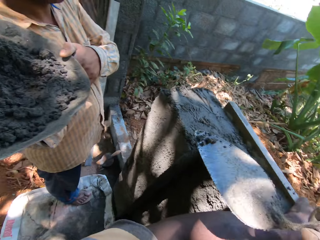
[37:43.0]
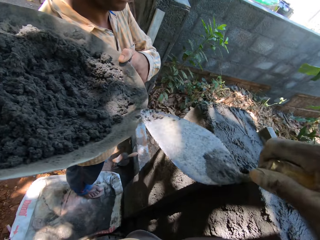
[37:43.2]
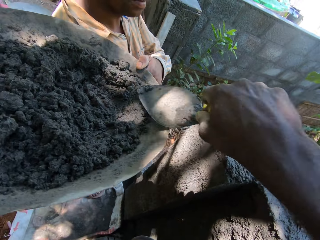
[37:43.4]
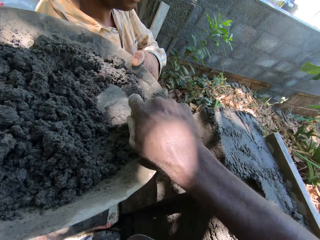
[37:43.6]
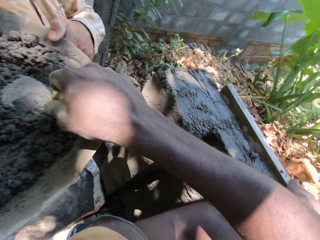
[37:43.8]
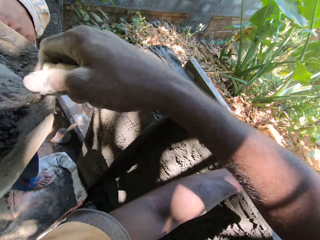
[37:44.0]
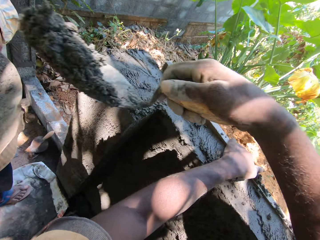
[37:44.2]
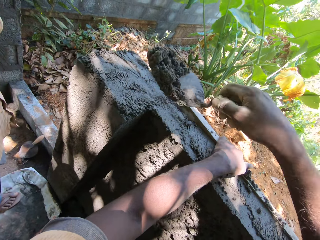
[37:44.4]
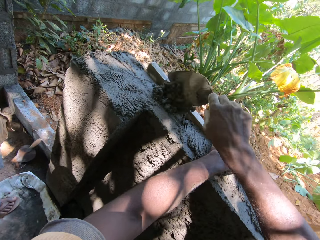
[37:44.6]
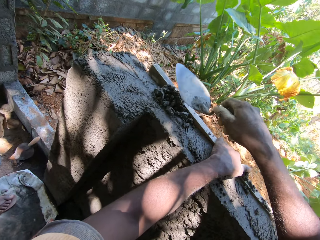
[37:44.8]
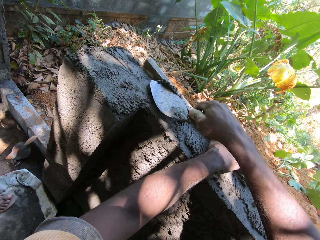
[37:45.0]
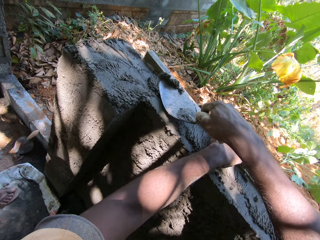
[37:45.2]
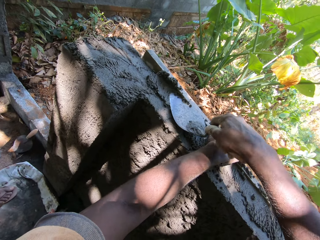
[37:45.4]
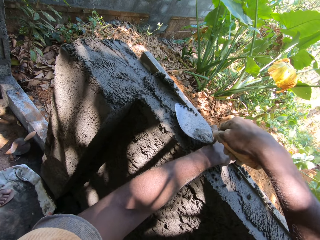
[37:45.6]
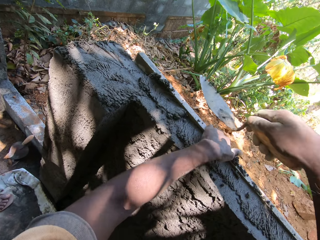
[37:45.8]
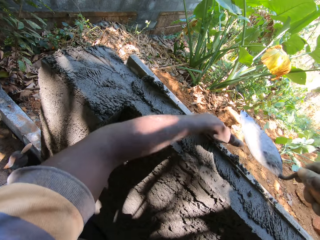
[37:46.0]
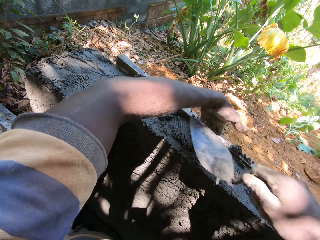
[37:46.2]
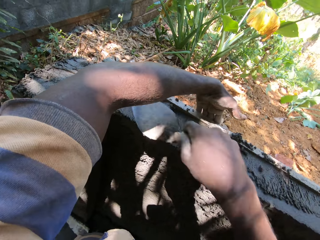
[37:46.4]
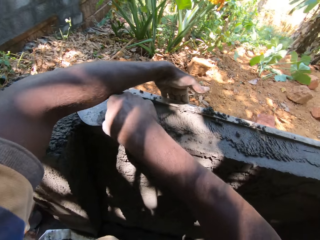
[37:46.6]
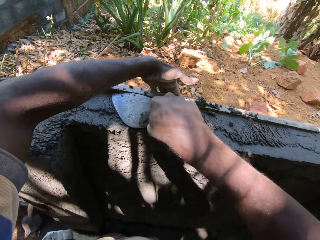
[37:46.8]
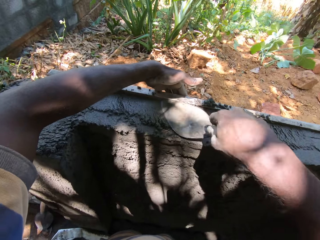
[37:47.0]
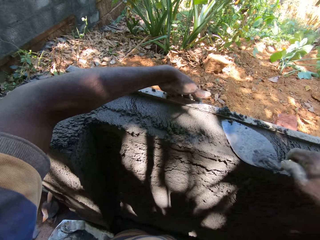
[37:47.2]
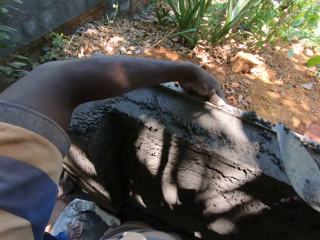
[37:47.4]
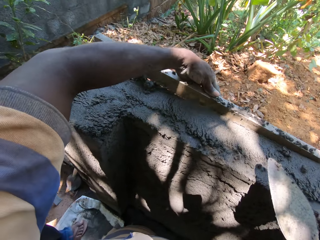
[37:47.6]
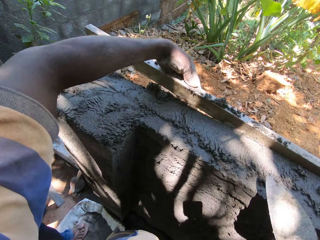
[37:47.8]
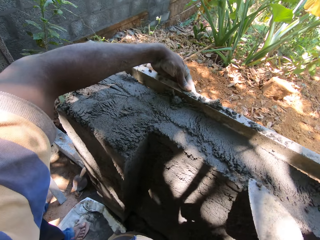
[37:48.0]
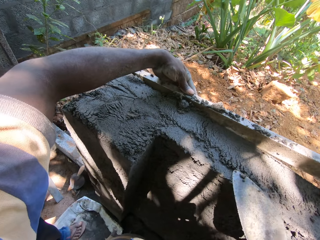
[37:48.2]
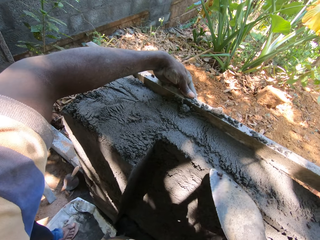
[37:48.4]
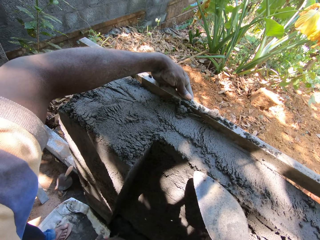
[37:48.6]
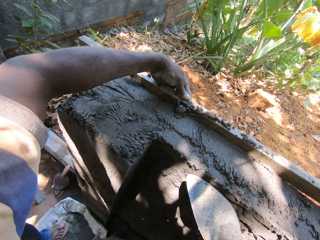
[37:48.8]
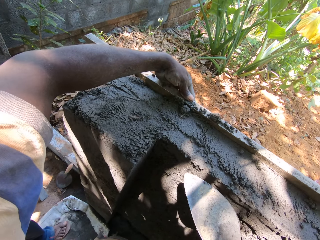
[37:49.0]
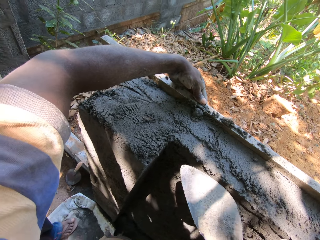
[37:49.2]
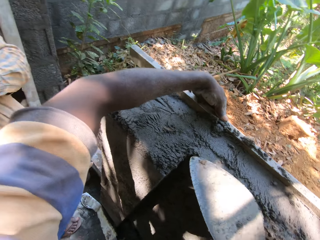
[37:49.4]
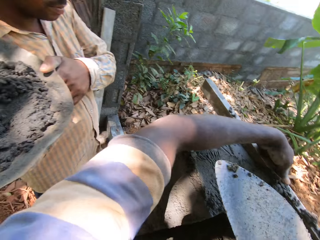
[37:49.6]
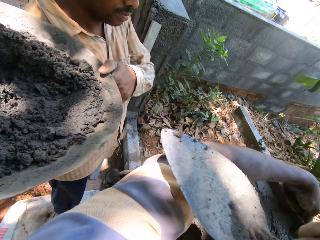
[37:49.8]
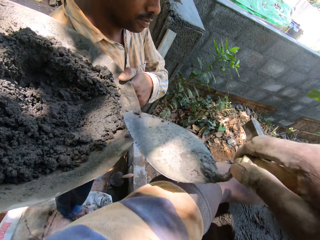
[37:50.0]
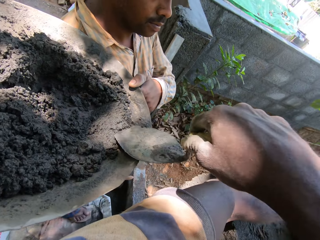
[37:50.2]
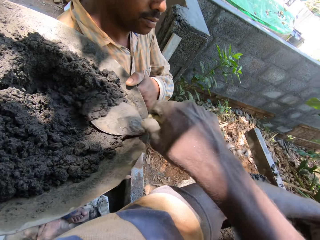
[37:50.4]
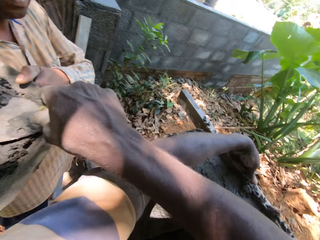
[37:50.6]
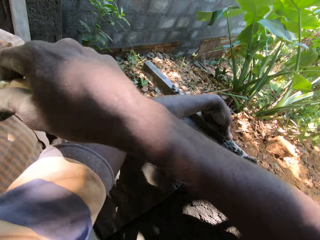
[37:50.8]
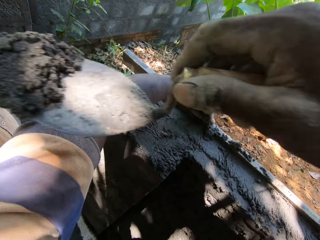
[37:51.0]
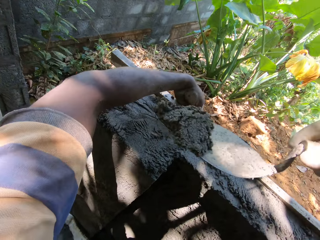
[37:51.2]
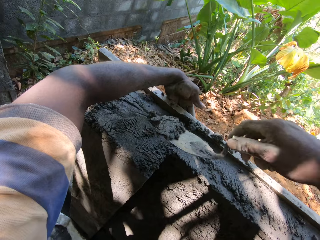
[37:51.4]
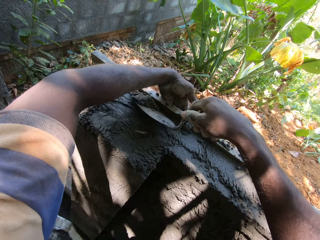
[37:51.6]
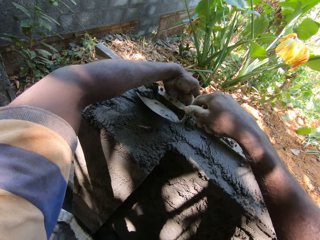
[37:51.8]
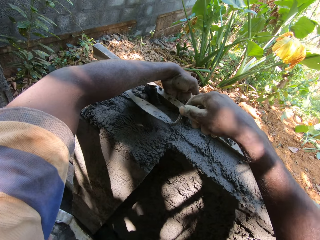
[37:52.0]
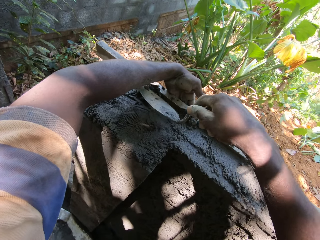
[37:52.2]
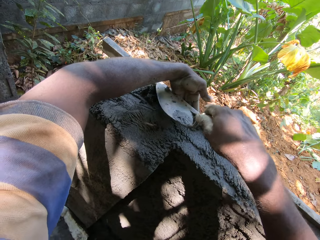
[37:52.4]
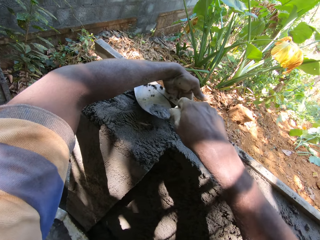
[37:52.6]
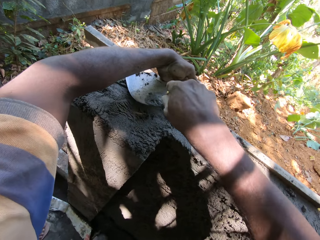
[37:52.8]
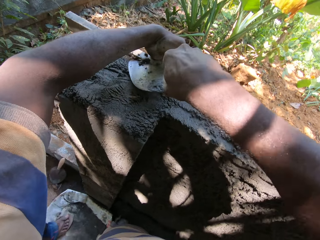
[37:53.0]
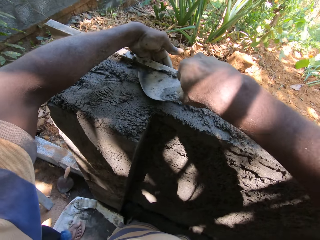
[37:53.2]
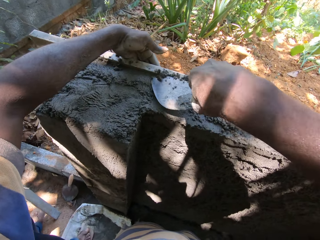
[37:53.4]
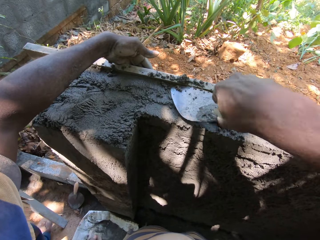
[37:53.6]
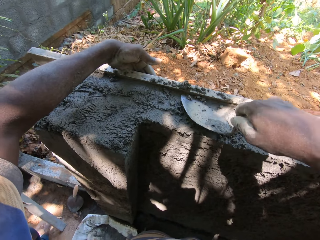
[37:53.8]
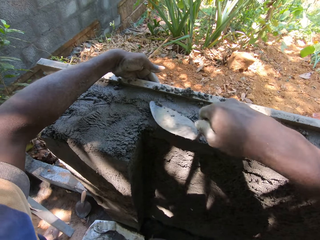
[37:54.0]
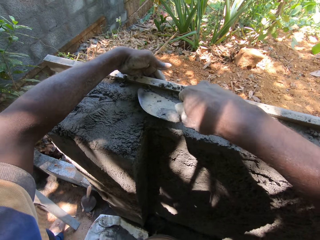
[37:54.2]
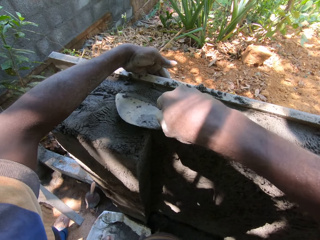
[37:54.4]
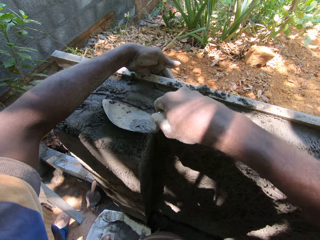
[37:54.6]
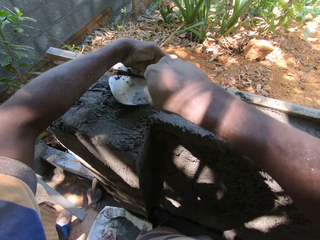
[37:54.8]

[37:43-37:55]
The camera wearer scoops concrete from a pan in the hands of a man with the trowel in his right hand. He pours the concrete on the trowel in his right hand on the wall. He plasters the wall with the trowel in his right hand. He smoothens the wall. He moves the rectangular metal tube on the wall with his left hand. He interacts with the man. He scoops concrete from the pan in the hands of the man with the trowel in his right hand. He pours the concrete on the trowel in his right hand on the wall. He plasters the wall with the trowel in his right hand. He smoothens the wall.

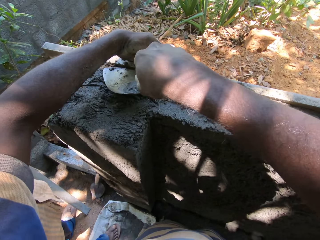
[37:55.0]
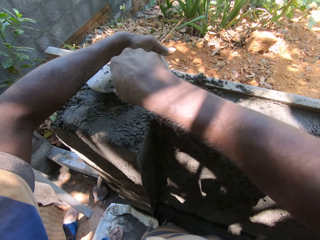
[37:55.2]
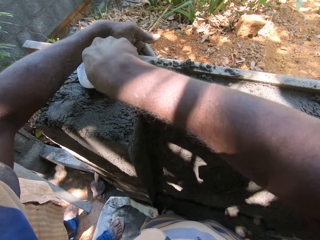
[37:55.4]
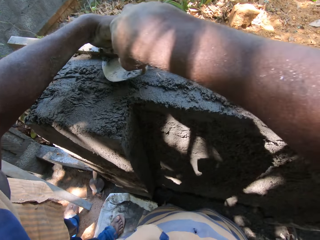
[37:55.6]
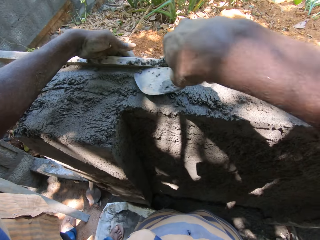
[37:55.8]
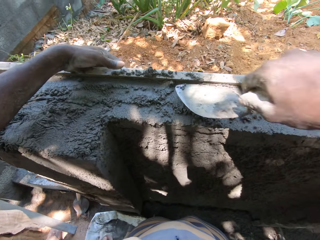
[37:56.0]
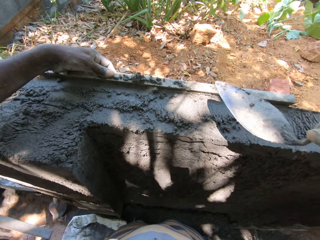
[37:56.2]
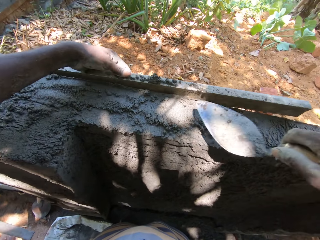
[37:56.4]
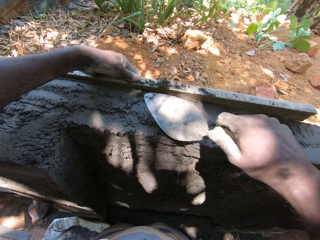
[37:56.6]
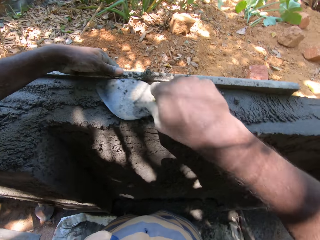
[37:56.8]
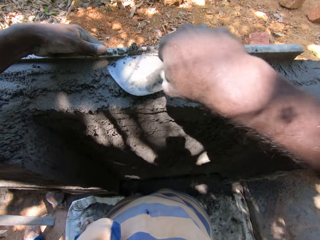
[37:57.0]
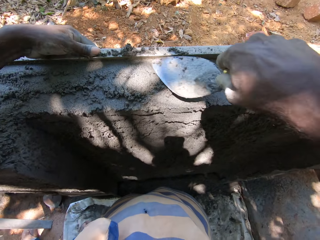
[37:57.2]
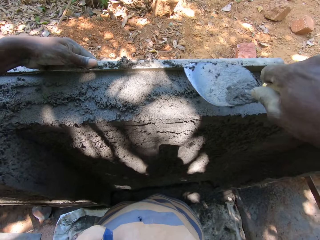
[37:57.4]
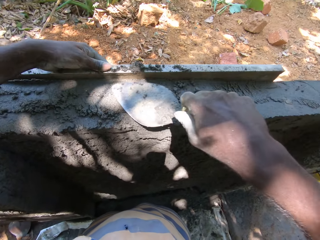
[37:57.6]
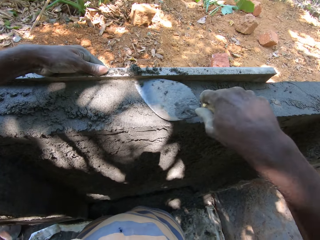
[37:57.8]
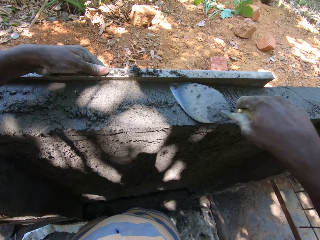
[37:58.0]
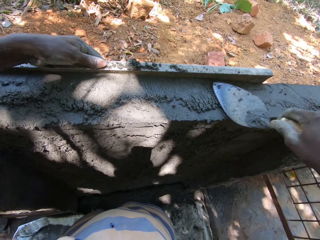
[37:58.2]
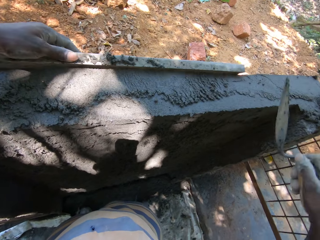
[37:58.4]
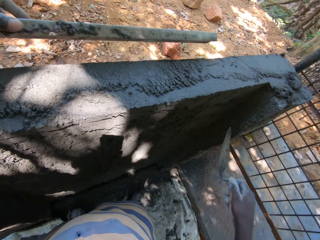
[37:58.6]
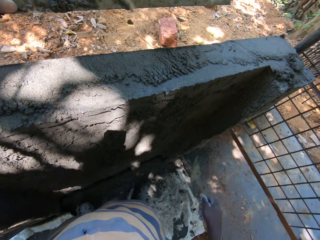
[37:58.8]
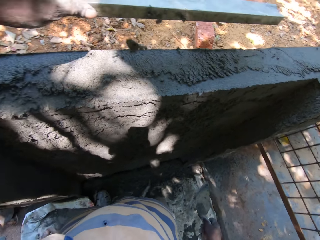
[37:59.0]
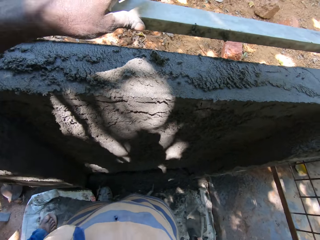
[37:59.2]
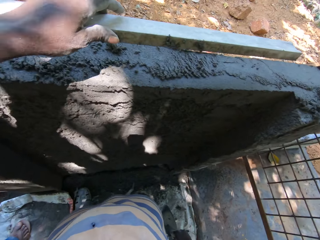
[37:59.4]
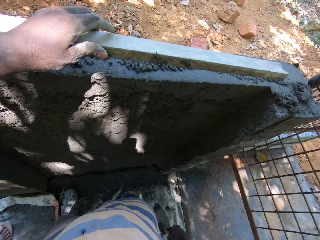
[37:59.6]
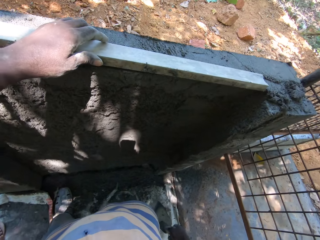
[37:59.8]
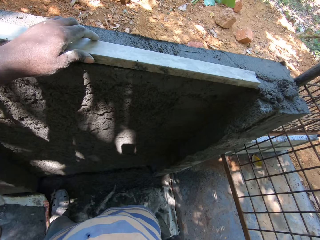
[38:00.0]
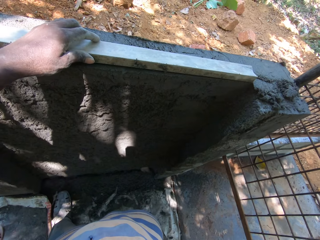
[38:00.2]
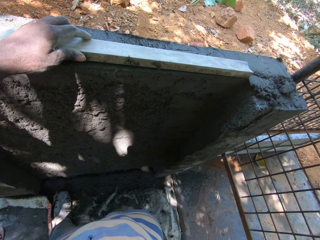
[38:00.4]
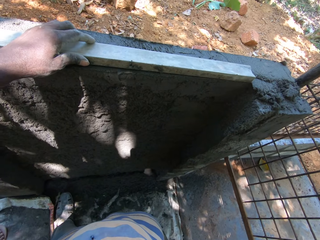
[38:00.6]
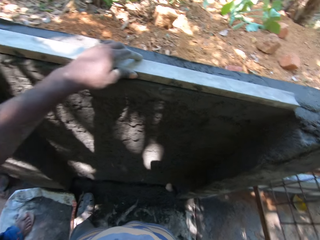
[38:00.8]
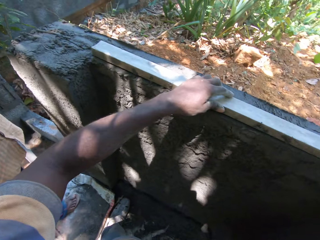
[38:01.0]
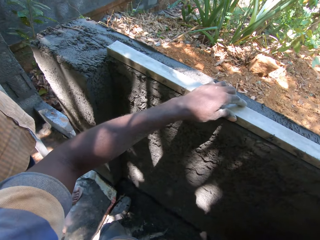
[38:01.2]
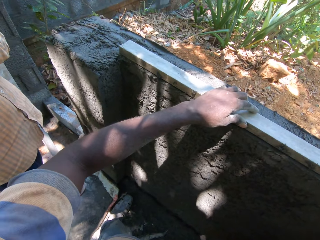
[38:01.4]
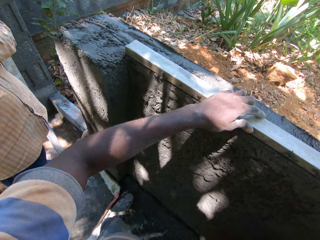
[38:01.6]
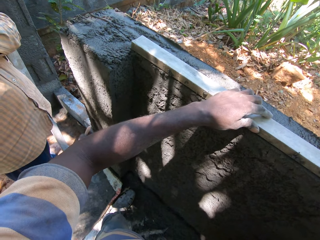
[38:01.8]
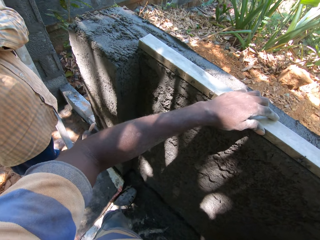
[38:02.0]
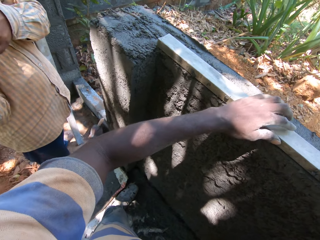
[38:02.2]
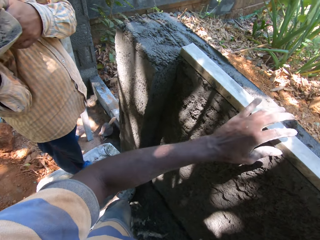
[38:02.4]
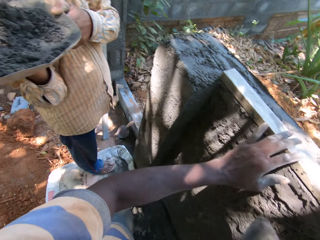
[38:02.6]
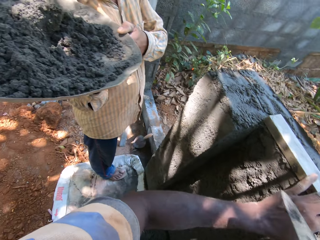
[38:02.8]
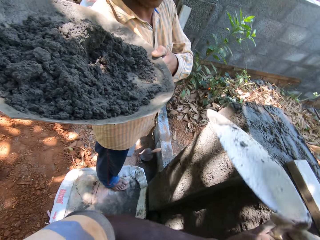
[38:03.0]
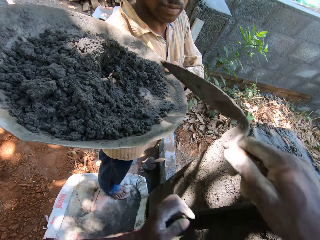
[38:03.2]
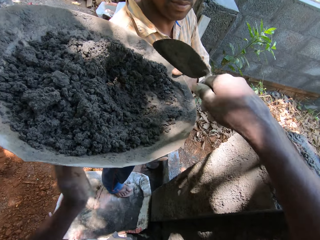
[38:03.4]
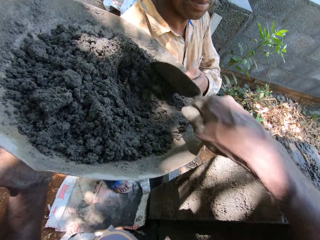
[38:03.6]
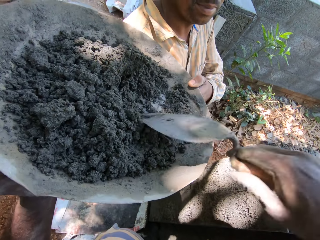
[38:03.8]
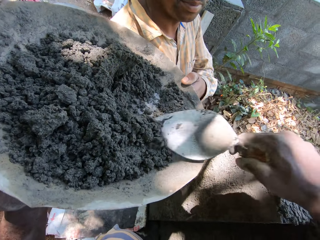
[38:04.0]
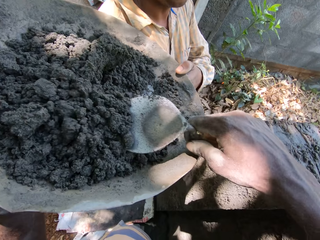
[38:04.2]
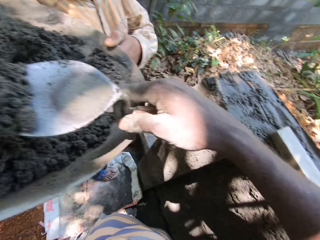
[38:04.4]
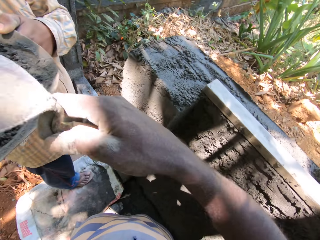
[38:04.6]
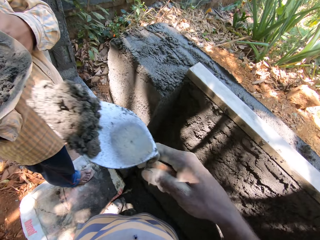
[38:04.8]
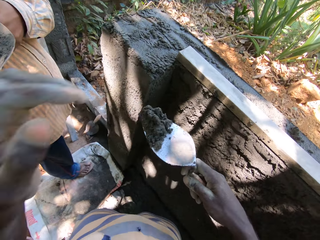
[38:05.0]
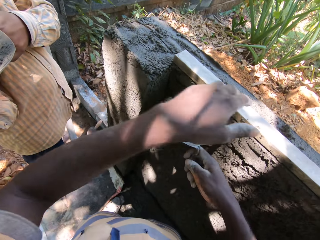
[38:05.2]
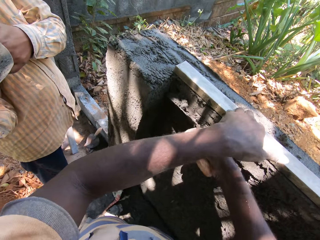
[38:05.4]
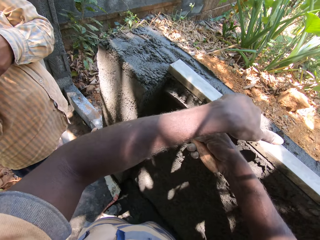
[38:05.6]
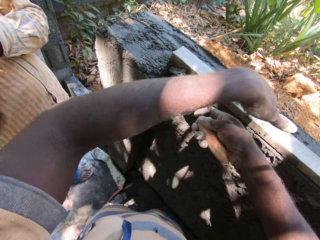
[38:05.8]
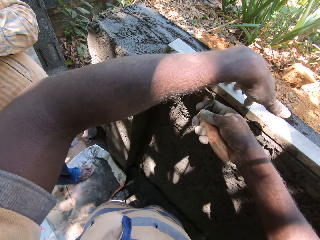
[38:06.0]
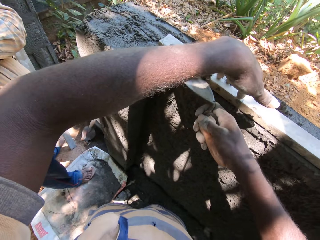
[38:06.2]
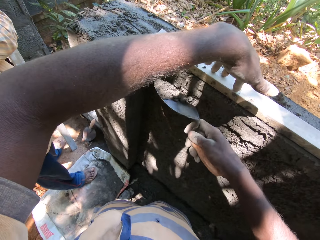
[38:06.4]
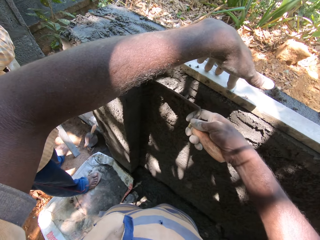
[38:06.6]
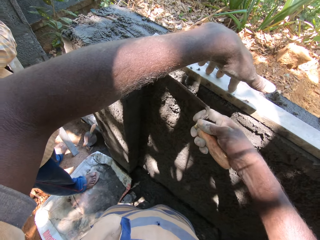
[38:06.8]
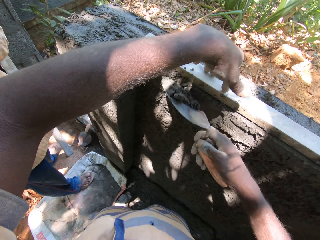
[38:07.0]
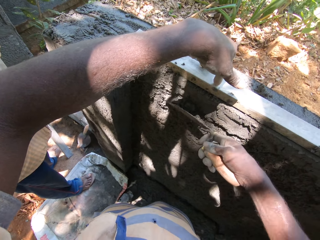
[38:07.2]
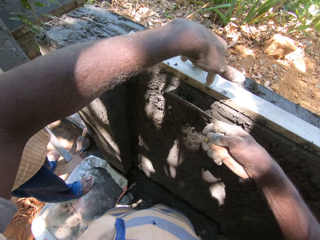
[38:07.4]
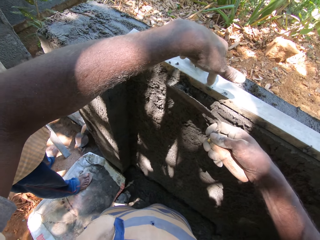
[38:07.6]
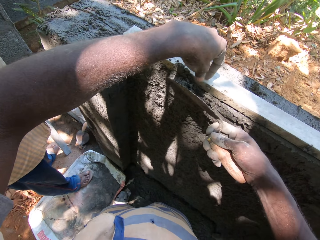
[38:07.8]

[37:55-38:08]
The camera wearer moves the rectangular metal tube on the wall with his left hand. He puts a piece of wood on the wall. He scoops concrete from a pan in the hands of a man with the trowel in his right hand. He plasters the wall with the trowel in his right hand. He pours cement on the wall.
